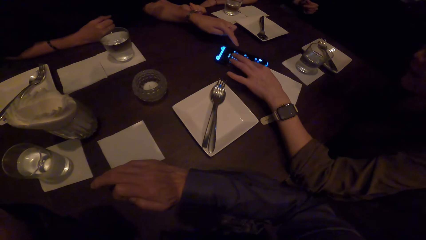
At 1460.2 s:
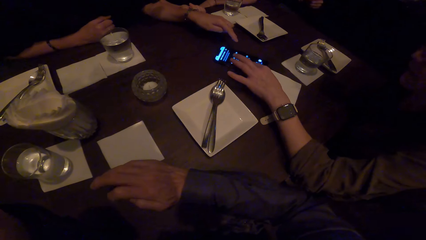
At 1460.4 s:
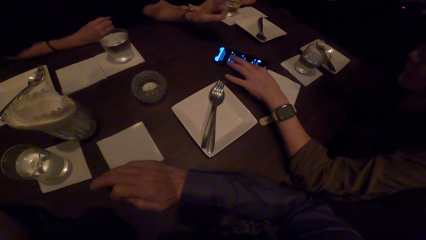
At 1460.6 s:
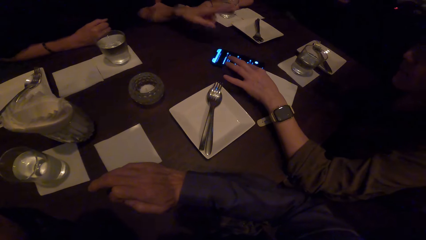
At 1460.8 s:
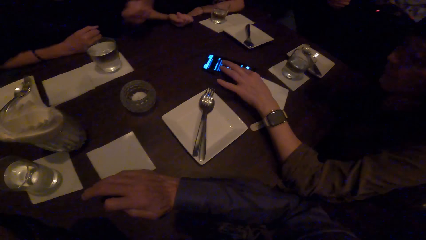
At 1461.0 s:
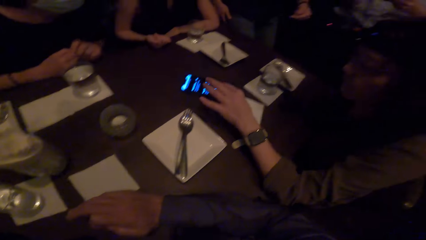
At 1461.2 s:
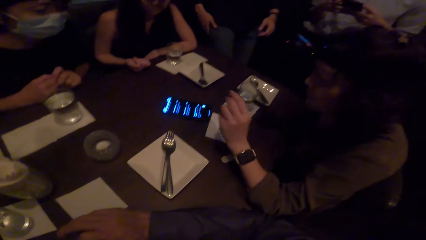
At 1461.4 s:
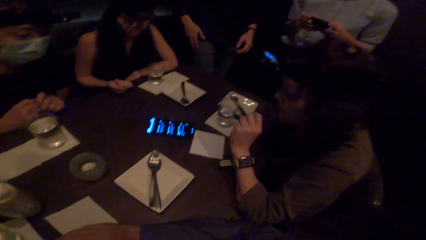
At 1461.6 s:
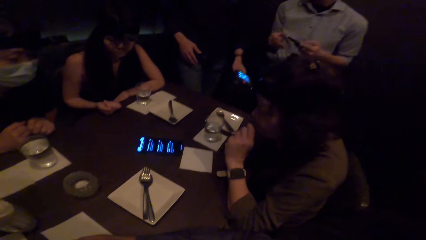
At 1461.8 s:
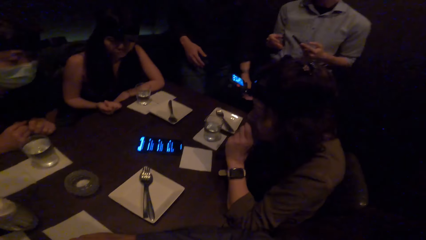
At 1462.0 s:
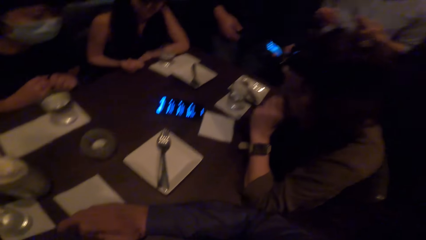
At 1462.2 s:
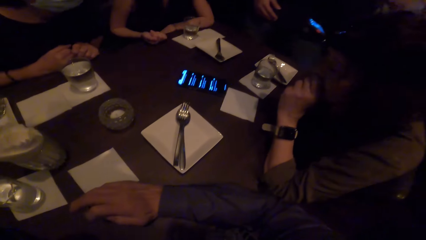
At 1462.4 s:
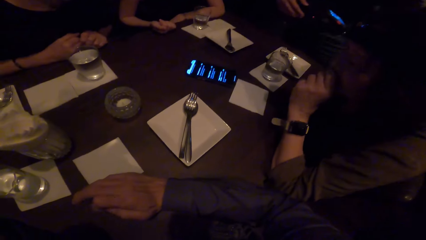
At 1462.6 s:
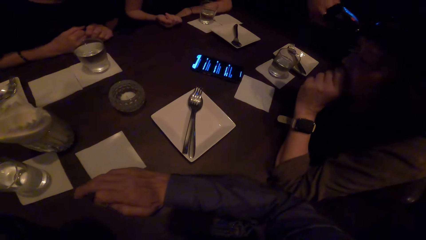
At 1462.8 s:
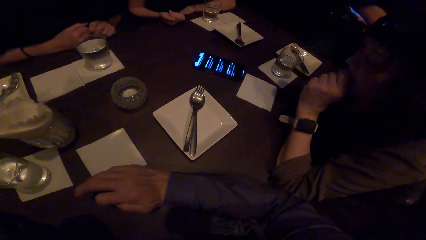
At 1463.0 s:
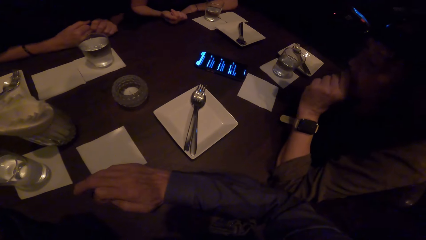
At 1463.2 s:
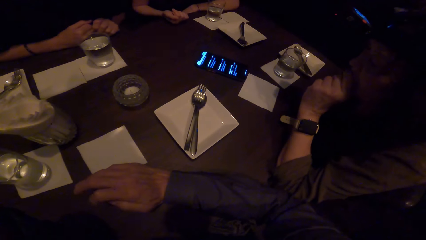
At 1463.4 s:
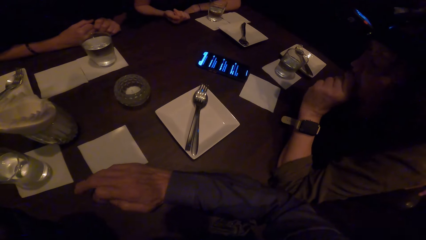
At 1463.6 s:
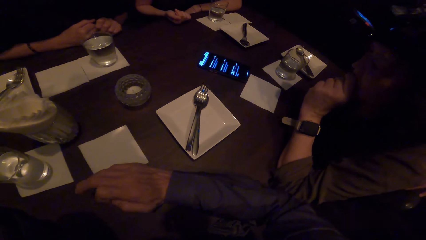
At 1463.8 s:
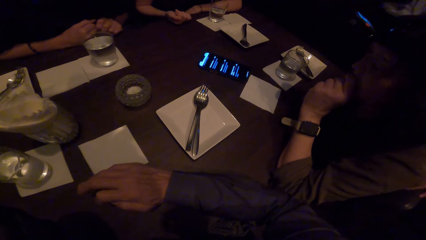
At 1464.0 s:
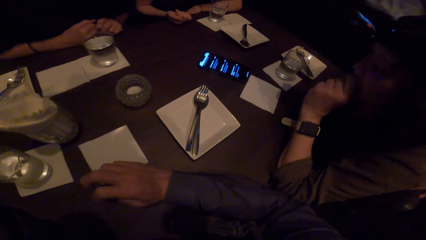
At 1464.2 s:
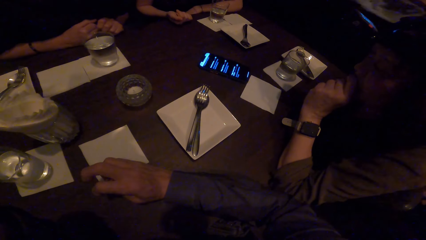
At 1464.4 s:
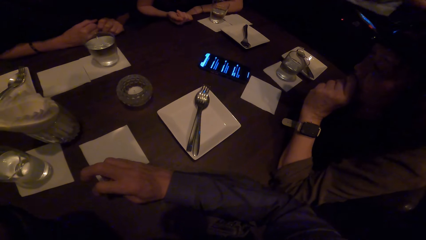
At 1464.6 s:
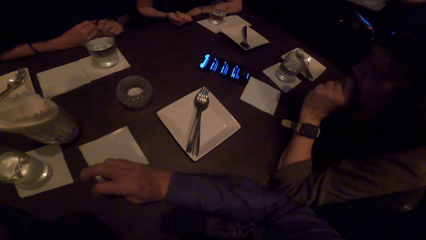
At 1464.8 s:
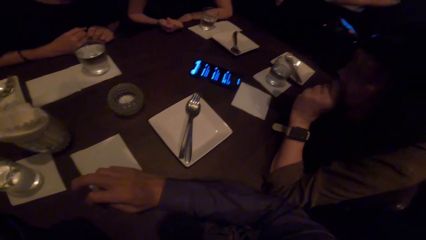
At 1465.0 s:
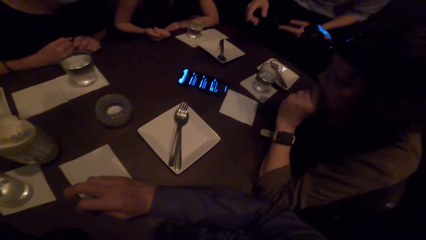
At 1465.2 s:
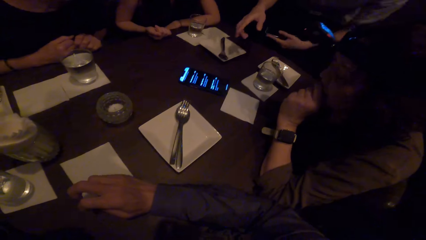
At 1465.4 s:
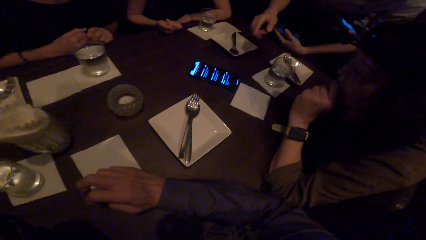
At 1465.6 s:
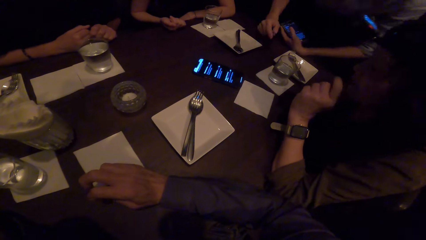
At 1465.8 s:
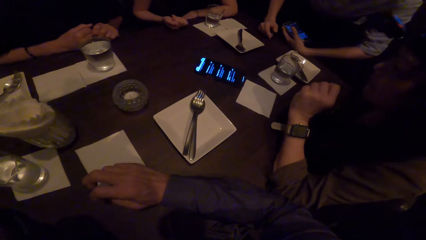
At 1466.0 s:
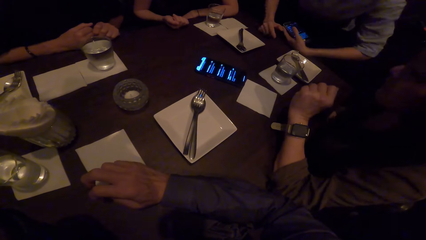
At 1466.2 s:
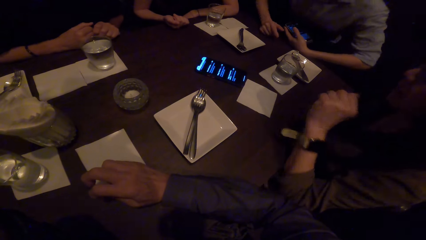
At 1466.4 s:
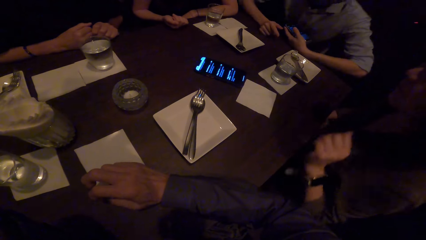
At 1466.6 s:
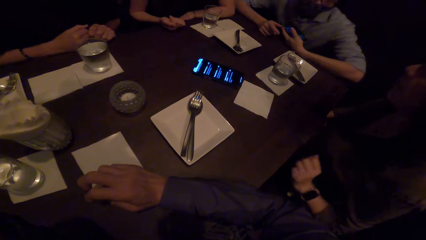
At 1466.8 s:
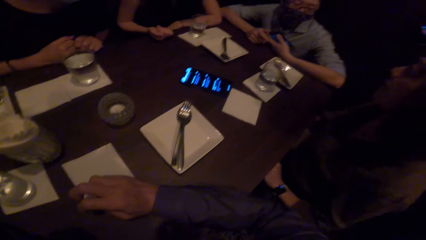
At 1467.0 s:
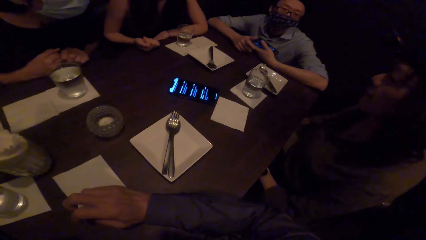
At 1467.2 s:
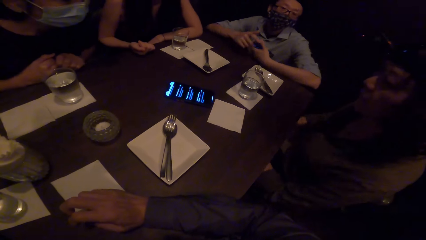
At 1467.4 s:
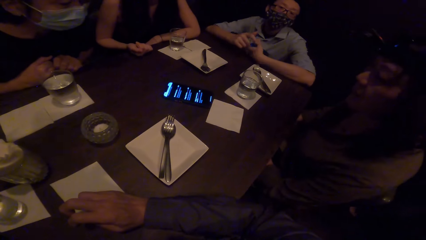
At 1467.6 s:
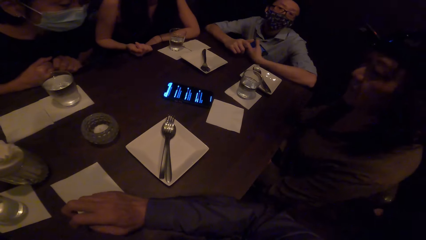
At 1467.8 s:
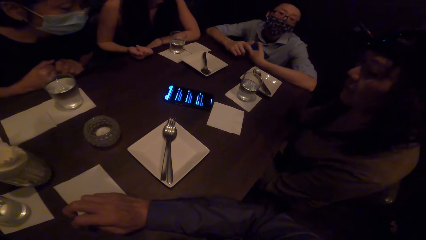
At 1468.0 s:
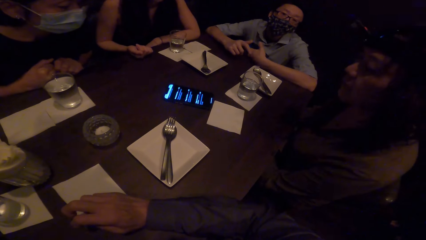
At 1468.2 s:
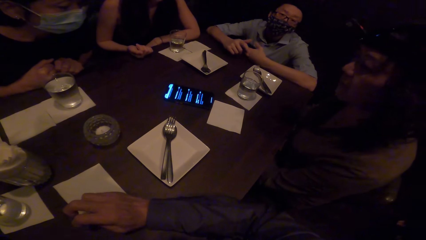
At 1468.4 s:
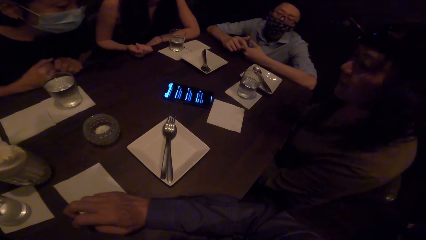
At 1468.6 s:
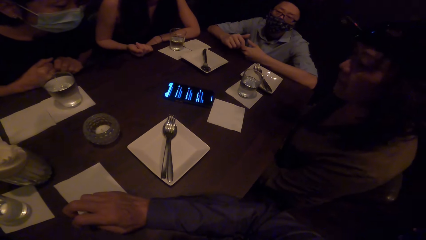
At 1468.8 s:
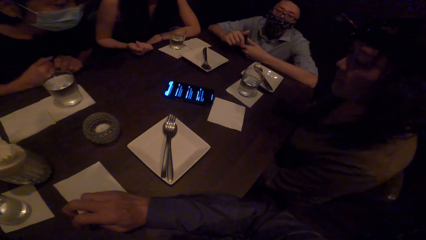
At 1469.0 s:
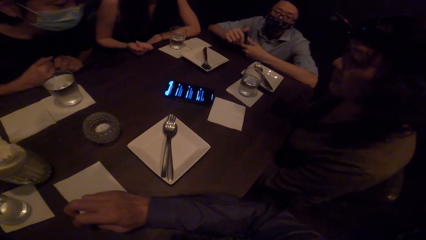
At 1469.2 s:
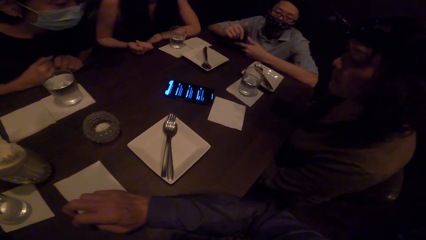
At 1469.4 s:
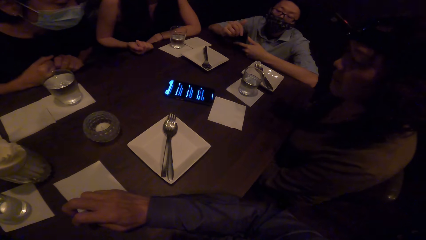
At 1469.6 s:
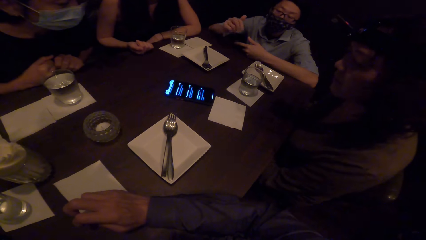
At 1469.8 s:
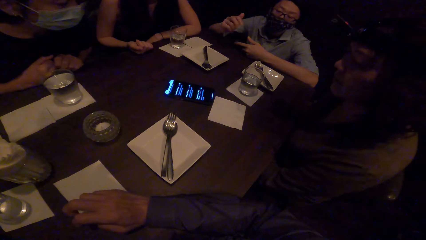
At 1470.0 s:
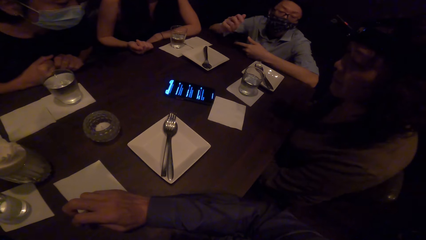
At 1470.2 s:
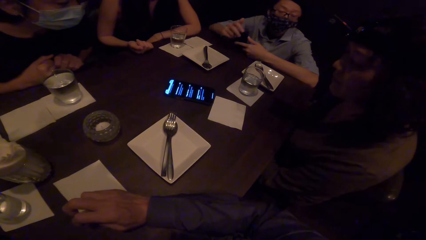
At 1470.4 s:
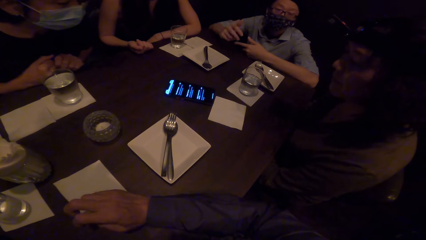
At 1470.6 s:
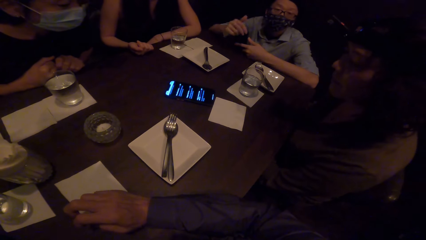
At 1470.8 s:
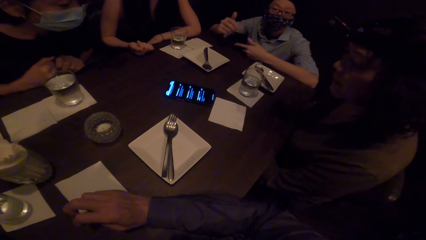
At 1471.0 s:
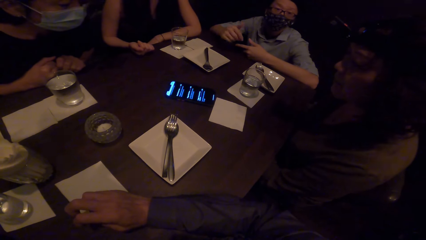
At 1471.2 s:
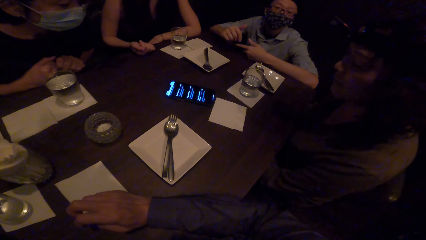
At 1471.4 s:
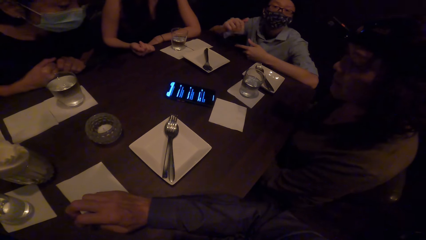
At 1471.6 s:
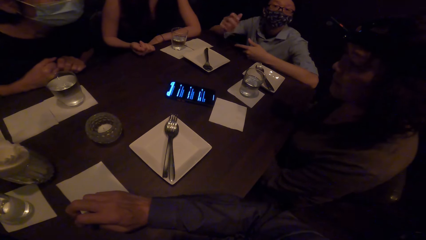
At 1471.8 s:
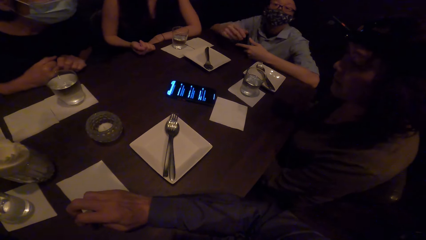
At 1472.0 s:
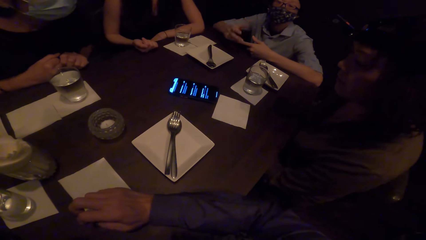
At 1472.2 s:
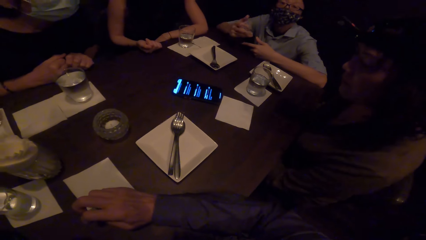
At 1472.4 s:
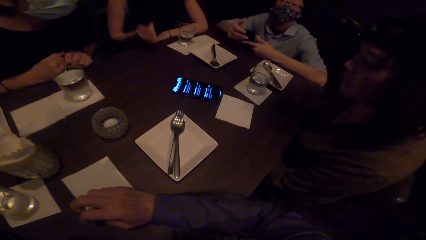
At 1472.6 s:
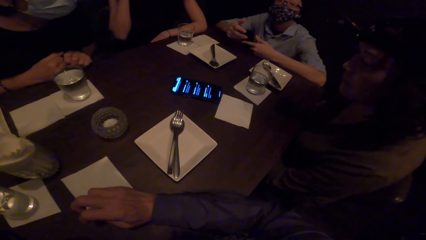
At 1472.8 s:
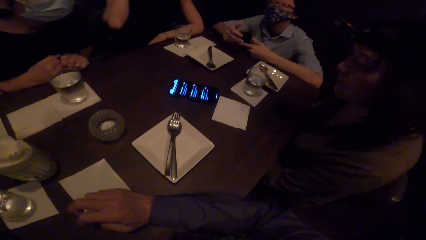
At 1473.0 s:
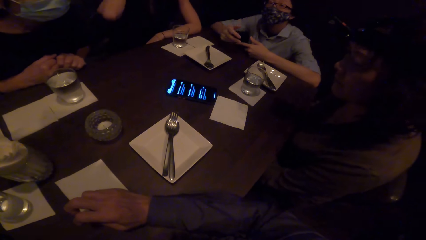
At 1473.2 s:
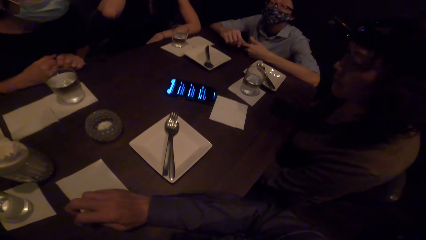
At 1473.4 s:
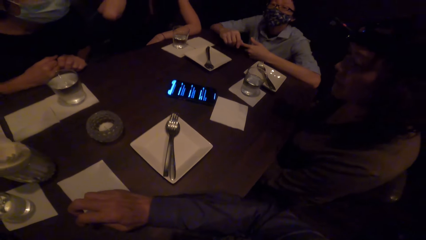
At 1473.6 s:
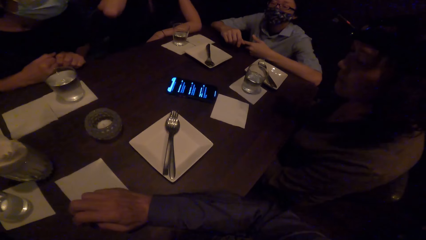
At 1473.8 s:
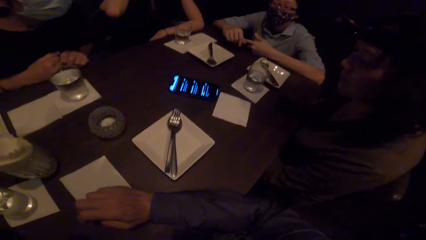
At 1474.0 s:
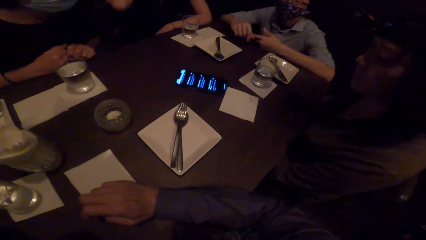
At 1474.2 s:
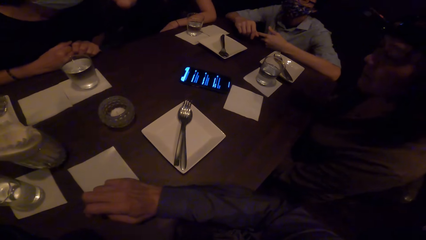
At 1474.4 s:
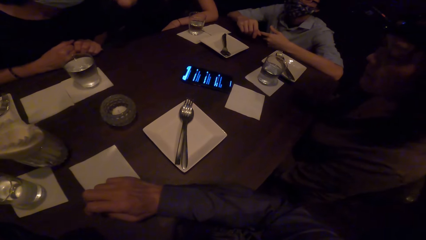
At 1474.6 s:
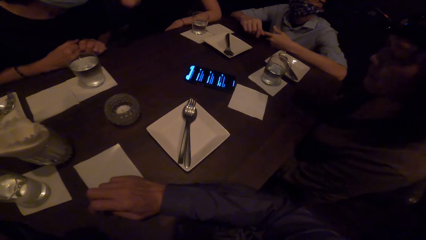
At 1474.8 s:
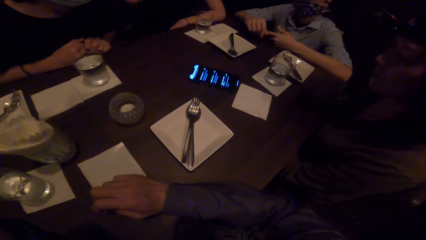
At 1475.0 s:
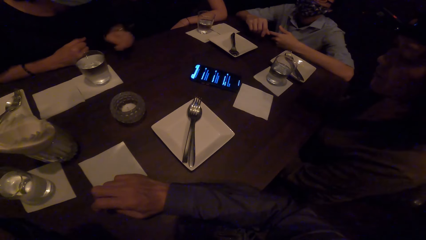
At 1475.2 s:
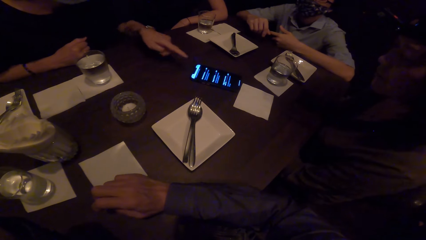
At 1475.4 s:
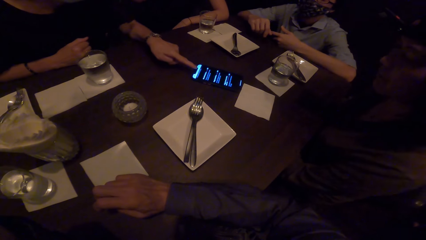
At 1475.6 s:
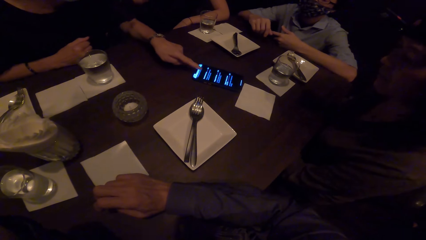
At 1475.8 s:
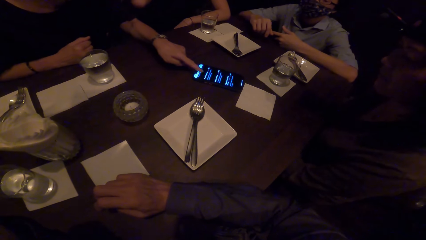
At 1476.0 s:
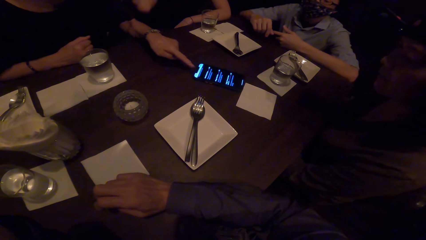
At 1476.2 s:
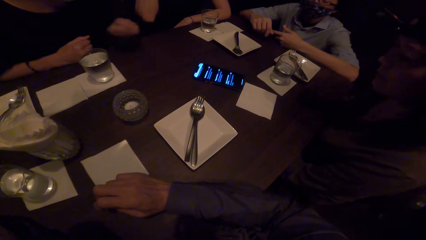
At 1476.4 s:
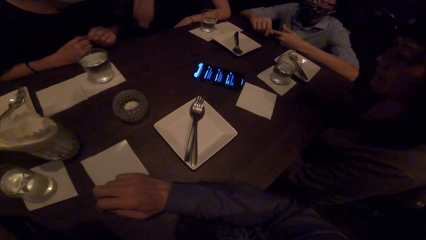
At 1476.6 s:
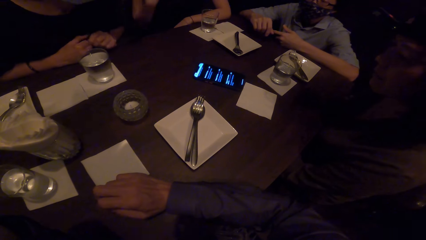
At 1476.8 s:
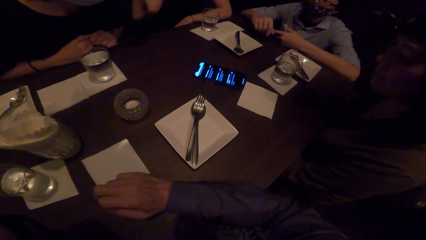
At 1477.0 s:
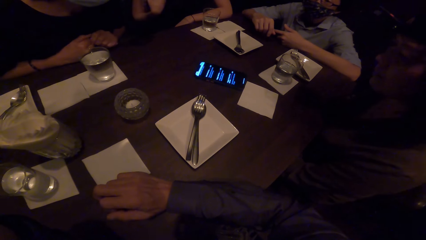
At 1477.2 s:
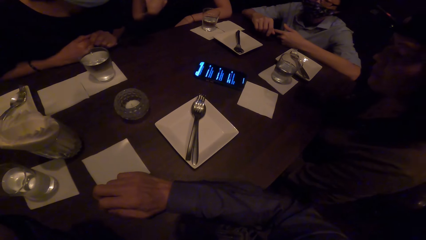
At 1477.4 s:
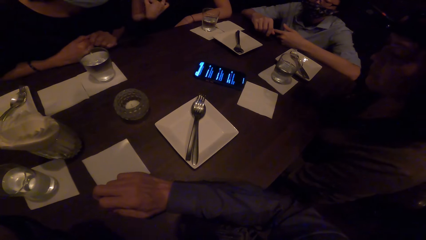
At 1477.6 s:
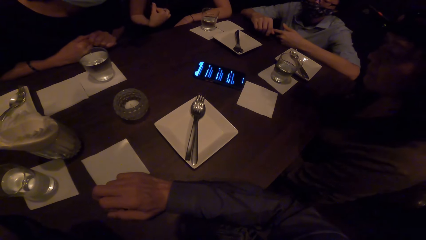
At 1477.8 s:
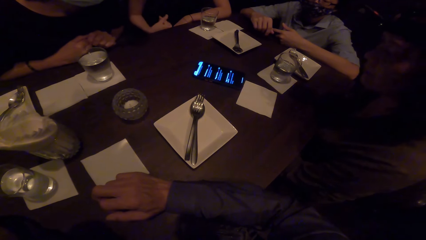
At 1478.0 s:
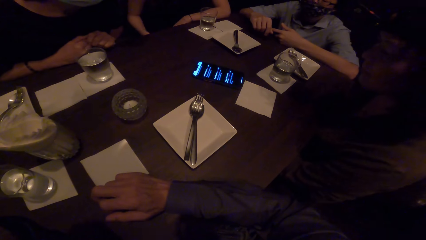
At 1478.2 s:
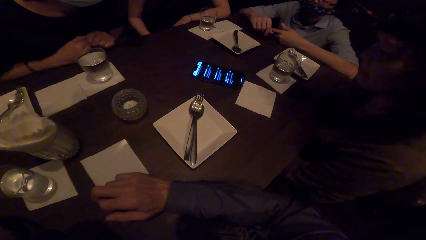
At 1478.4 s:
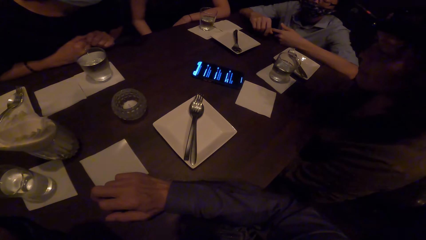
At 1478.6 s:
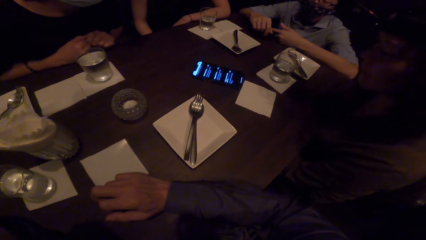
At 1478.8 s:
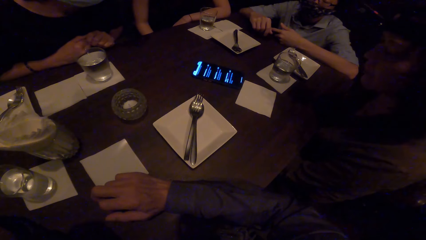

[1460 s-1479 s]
A lady points the phone on the table. Another lady operates the phone. A man walks along the table. Another man steps closer to the table and squats beside the table. The other man gestures and converses. The first lady touches the phone on the table. The first lady operates the phone. A third lady does a hand movement. The first lady stares at the phone.
